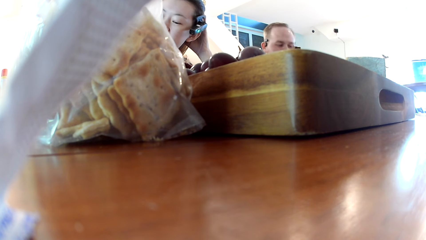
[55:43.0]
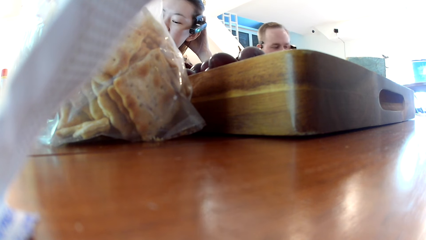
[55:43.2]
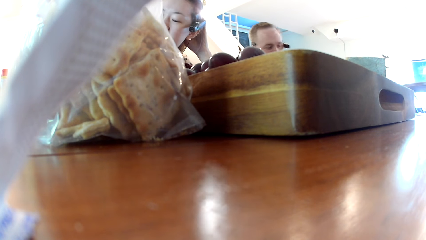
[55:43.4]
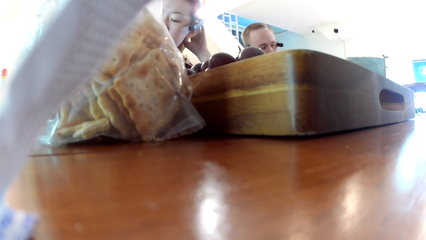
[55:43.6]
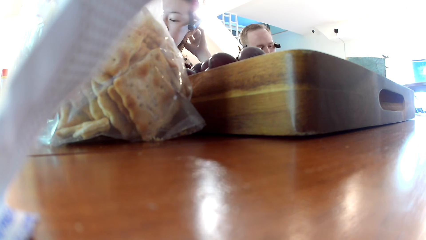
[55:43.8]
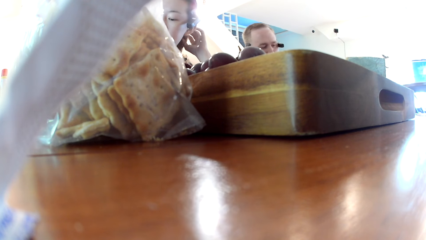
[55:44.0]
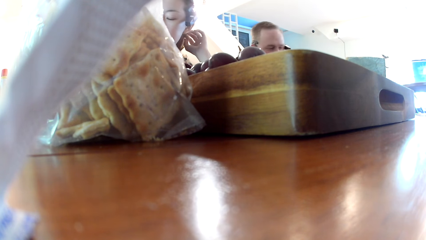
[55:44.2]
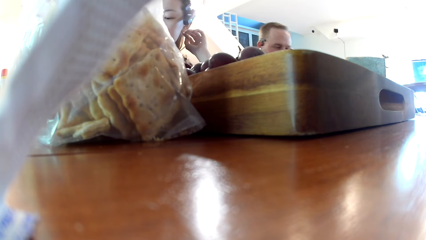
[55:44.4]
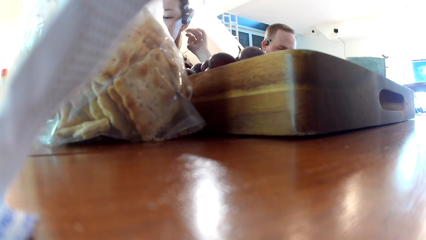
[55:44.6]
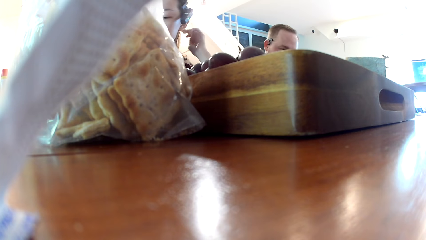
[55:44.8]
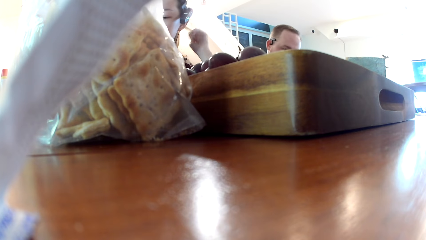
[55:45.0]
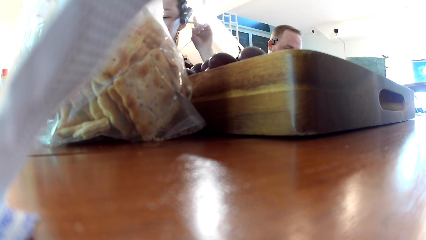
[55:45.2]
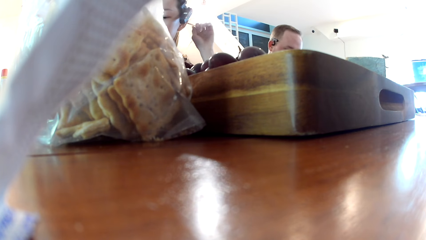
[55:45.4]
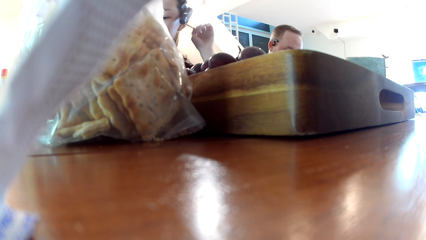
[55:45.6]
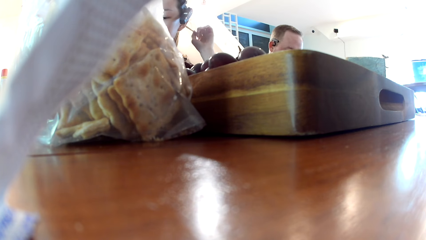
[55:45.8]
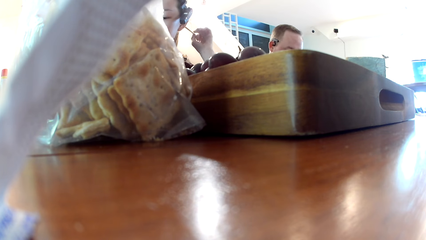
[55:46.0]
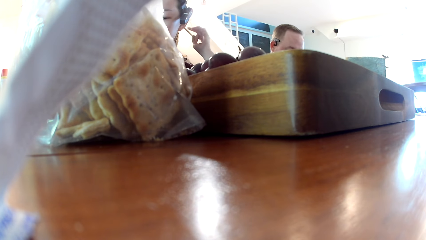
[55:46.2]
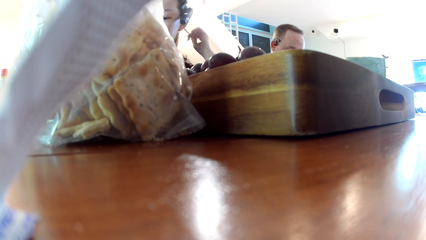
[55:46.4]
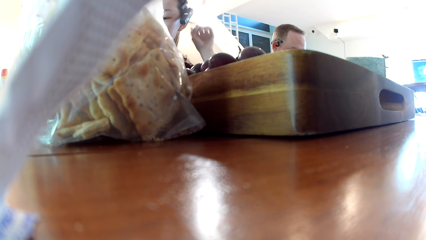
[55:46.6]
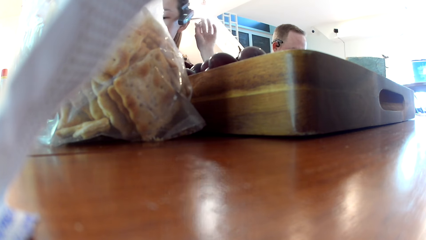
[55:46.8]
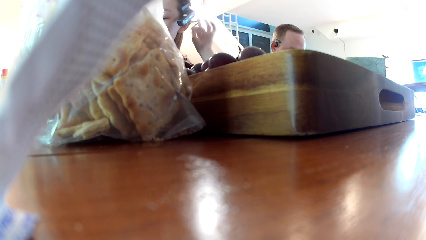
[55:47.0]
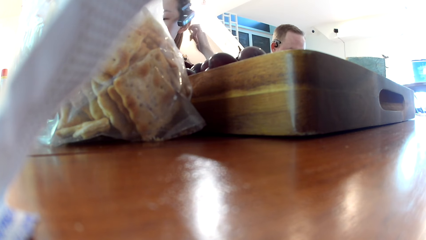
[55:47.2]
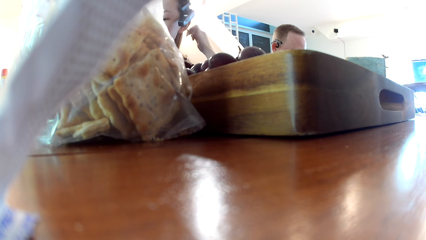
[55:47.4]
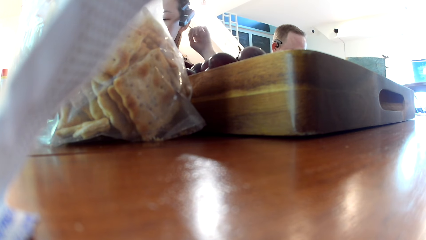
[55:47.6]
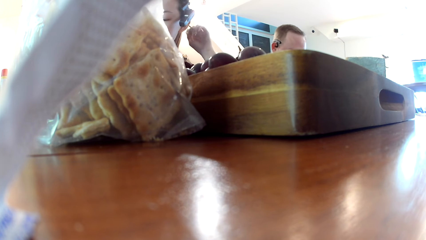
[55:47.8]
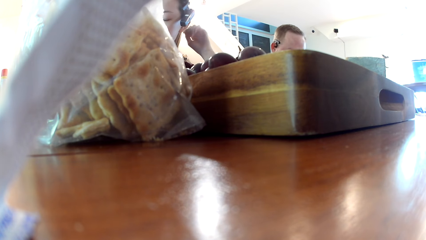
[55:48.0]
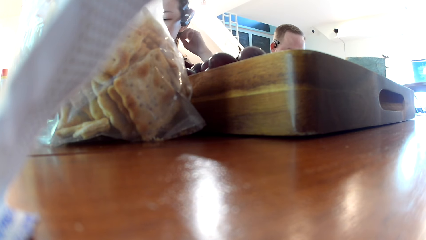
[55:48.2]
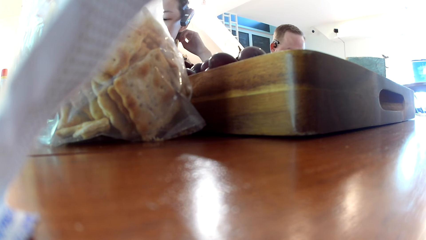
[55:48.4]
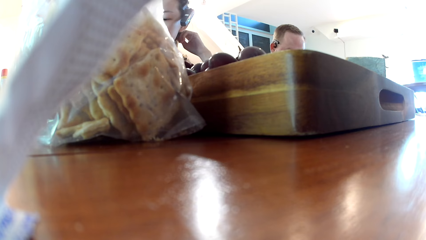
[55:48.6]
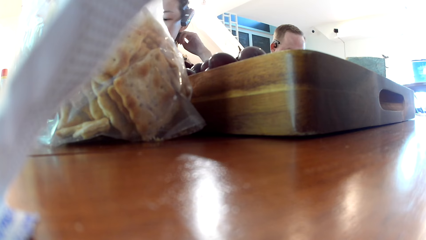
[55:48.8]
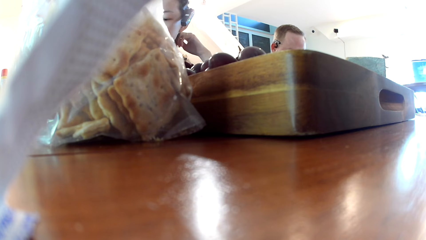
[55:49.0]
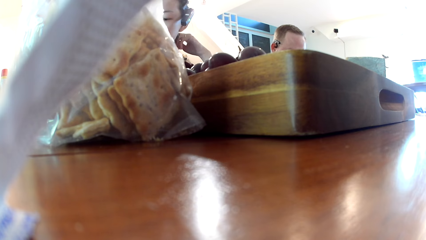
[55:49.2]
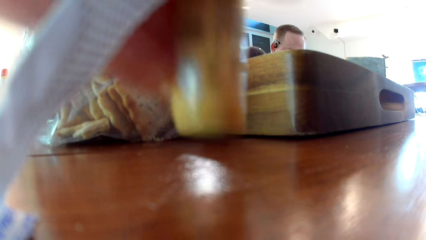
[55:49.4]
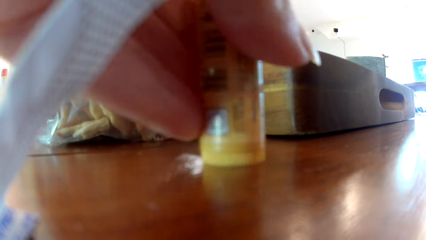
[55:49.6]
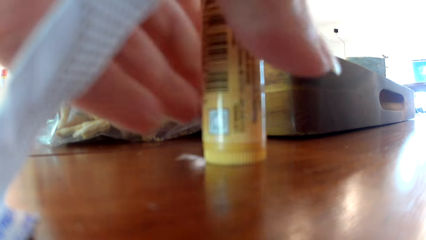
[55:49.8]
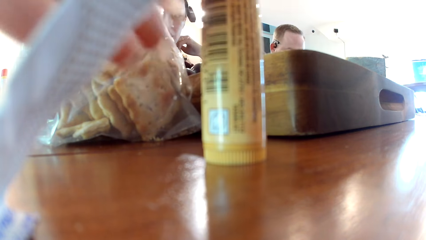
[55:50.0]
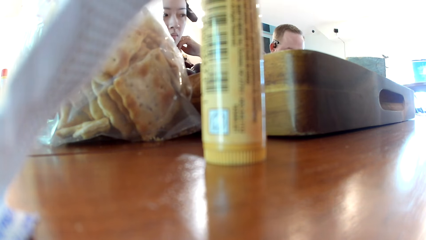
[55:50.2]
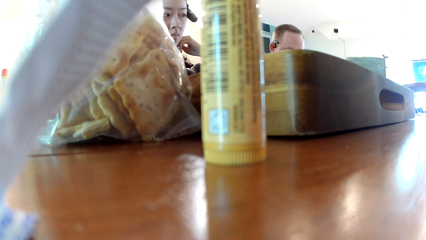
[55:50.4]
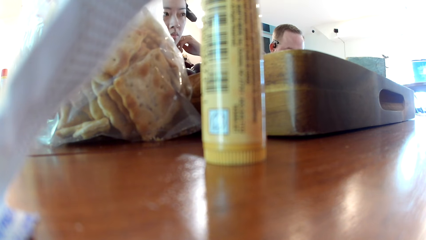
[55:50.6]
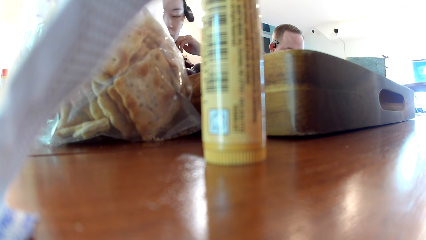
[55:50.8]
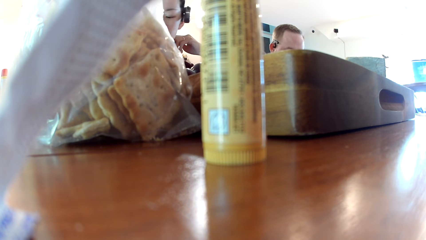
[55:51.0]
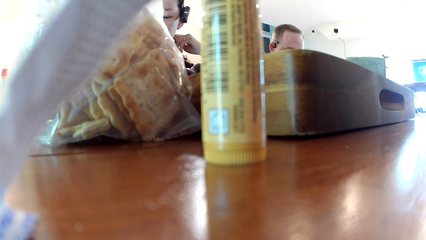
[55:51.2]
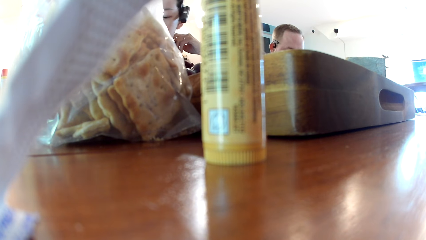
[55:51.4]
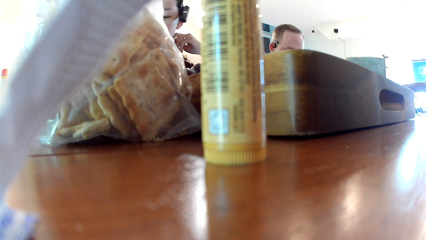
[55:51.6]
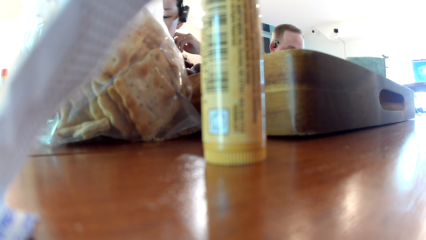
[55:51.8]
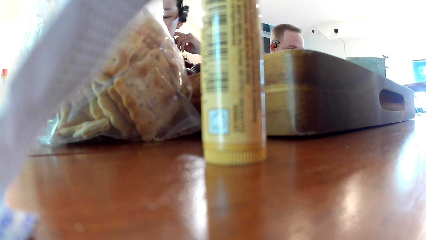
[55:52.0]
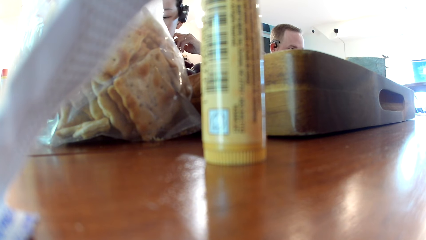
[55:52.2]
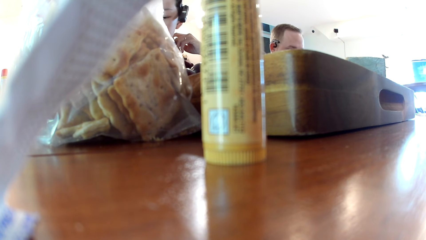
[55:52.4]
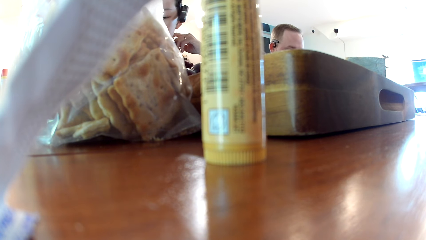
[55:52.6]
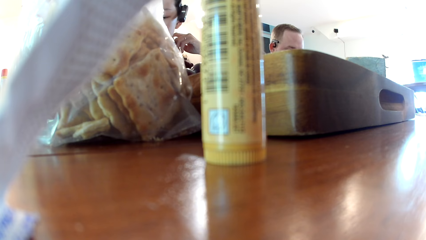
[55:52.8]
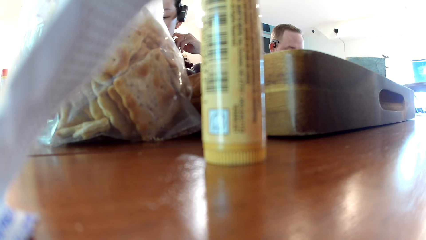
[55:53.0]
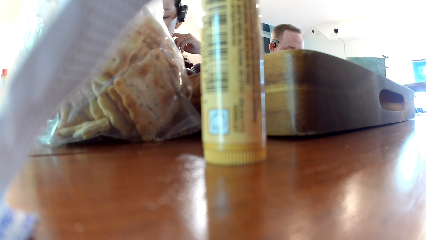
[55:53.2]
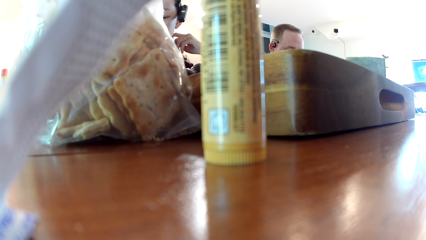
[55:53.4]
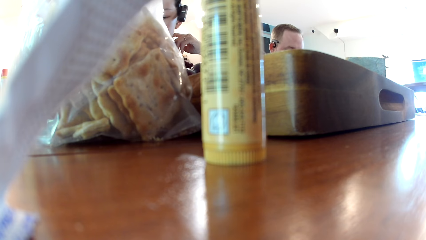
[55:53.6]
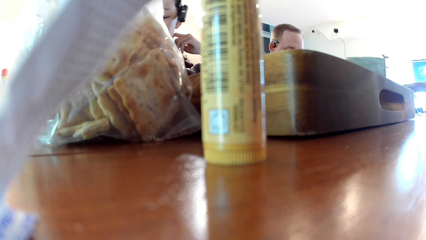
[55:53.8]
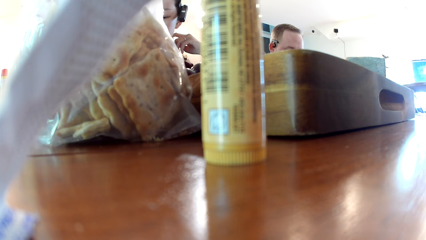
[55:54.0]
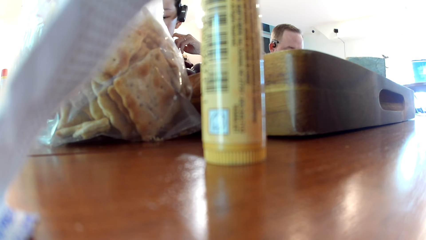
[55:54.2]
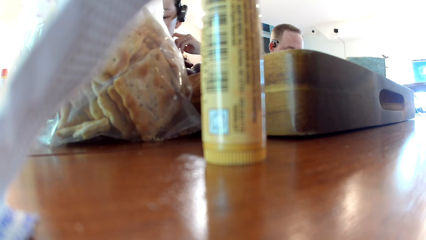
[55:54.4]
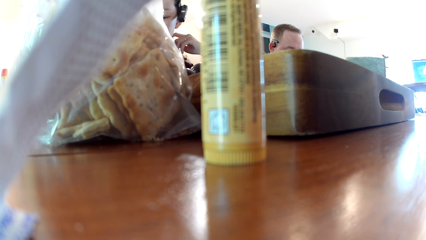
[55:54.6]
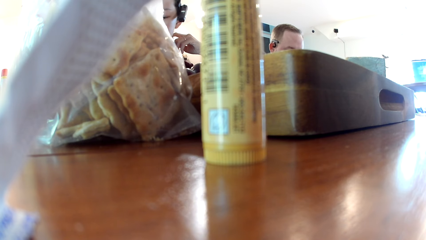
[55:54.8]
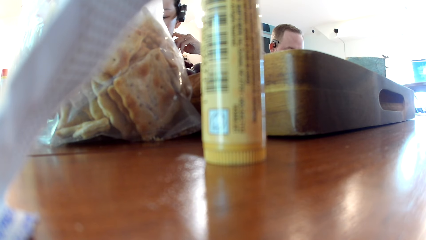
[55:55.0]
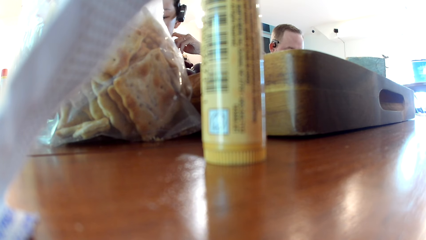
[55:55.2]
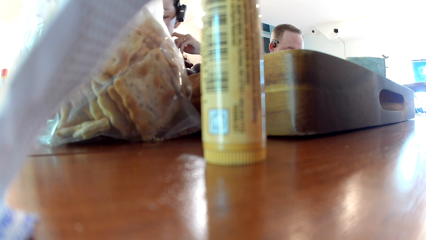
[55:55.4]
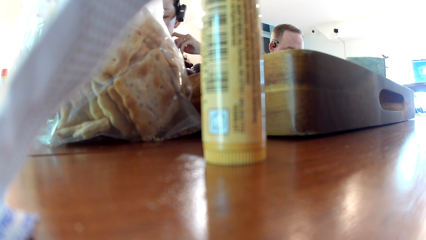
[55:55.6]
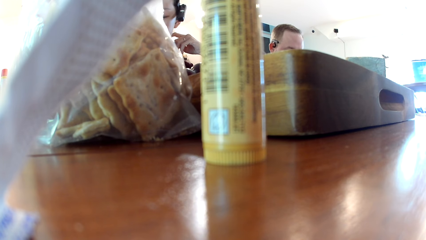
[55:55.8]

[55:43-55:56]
The woman fiddles with a strand of her hair with her left hand. The woman rolls the hair. The camera wearer places a medicine container on the table with her left hand.

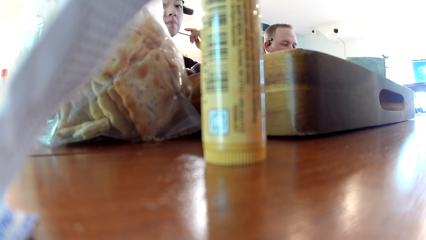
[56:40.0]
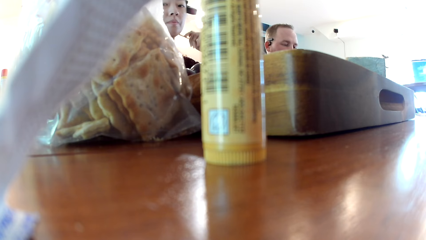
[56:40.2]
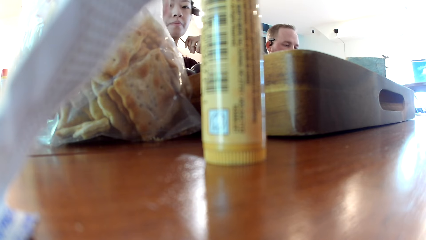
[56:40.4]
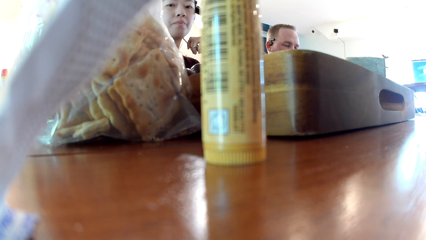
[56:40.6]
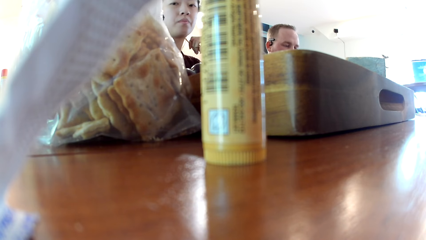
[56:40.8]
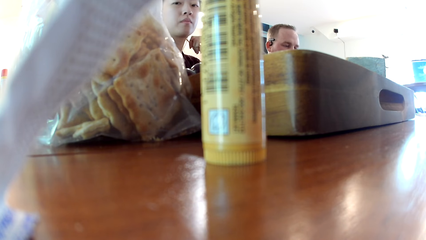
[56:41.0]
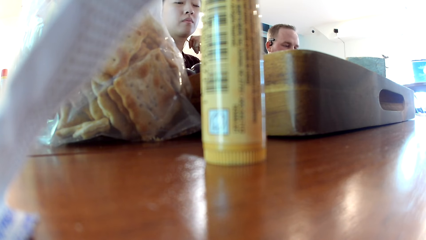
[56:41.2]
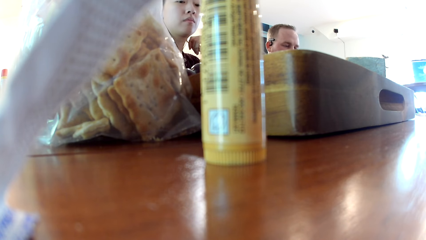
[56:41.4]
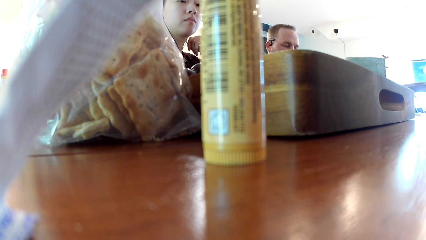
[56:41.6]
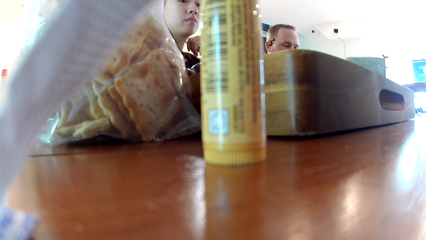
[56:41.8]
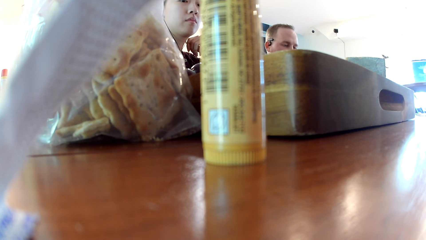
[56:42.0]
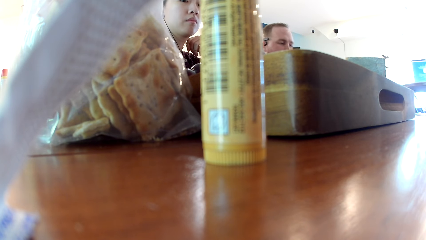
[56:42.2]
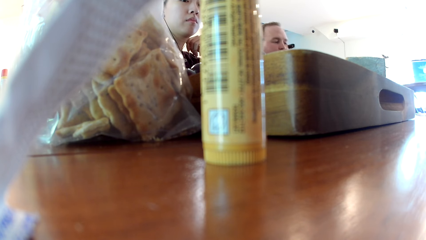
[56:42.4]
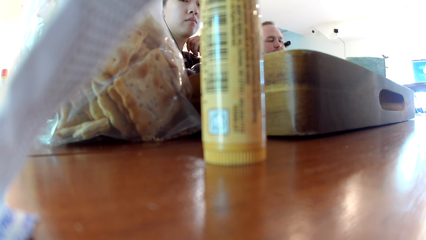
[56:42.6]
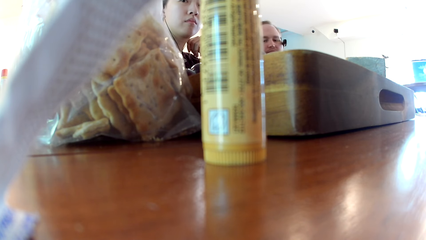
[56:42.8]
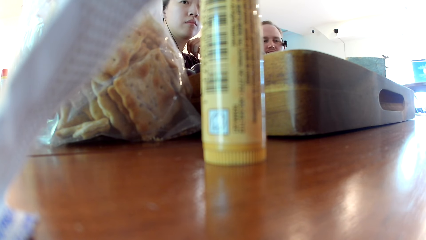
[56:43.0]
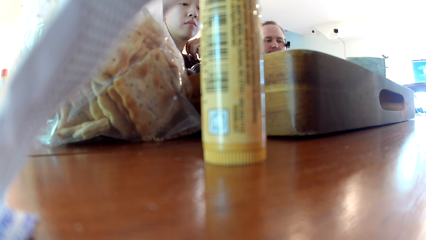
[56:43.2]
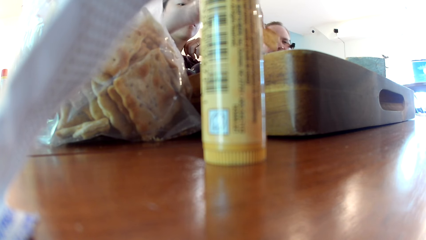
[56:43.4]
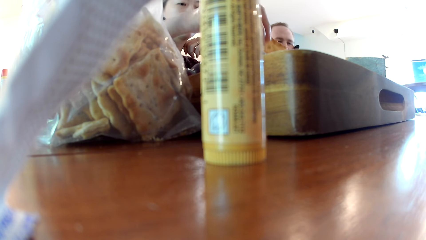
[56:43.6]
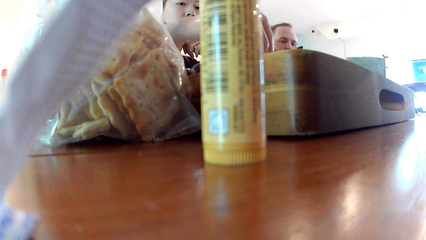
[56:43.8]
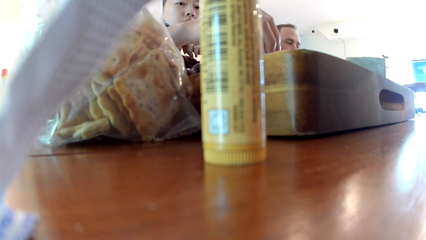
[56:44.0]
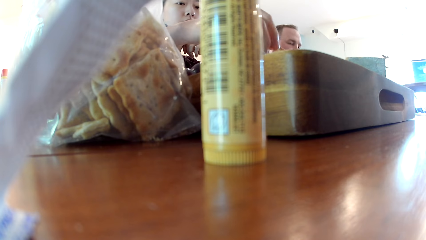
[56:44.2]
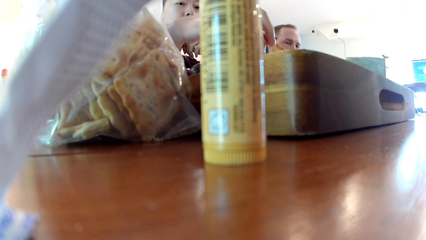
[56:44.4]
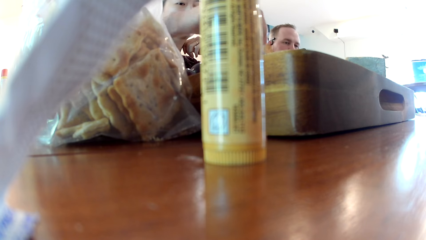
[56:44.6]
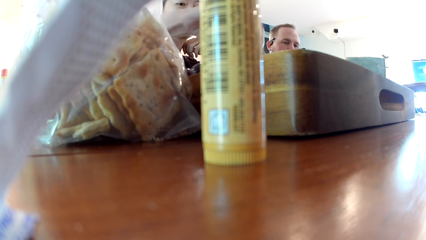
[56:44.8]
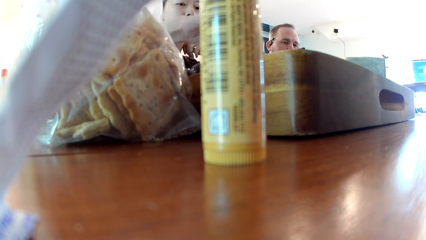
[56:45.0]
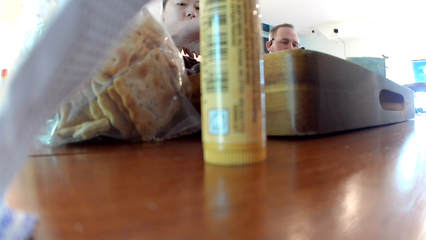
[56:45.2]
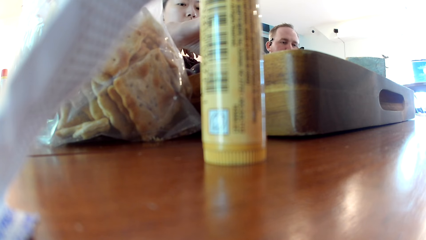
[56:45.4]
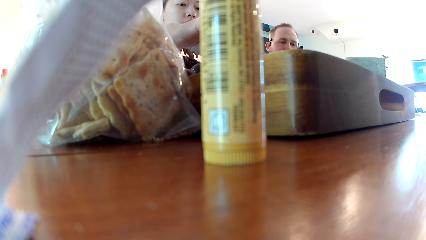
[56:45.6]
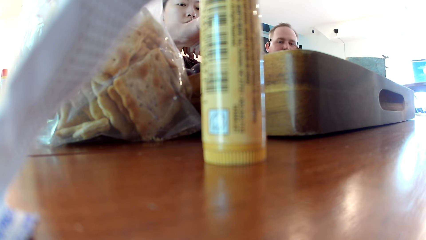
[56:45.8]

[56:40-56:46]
A woman takes the snacks. The woman dips a cracker into the tray on the table with her right hand.
